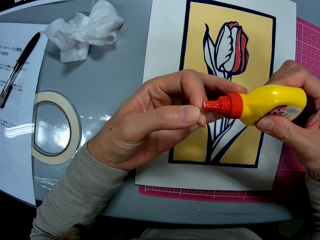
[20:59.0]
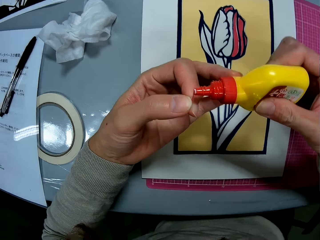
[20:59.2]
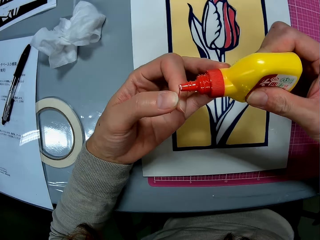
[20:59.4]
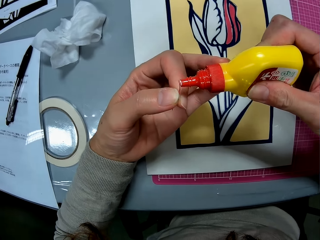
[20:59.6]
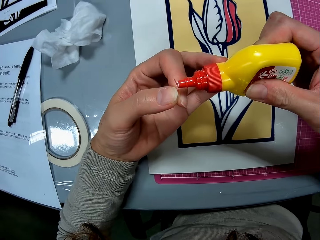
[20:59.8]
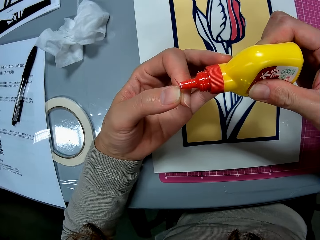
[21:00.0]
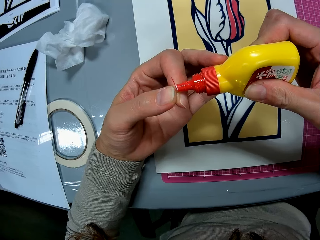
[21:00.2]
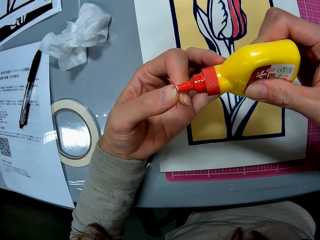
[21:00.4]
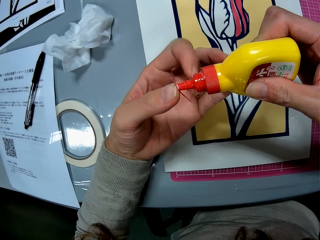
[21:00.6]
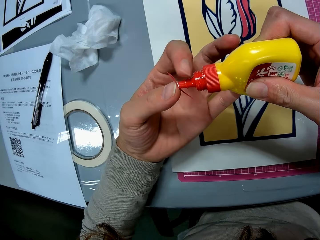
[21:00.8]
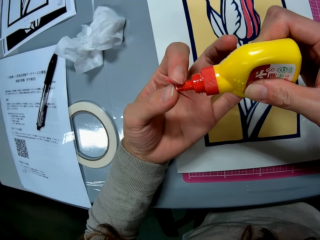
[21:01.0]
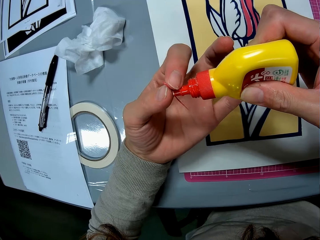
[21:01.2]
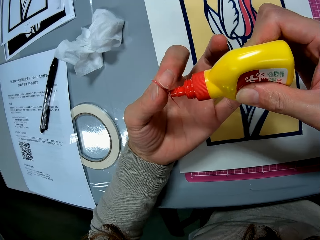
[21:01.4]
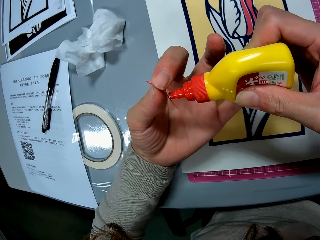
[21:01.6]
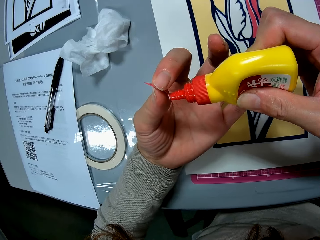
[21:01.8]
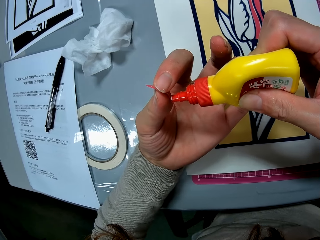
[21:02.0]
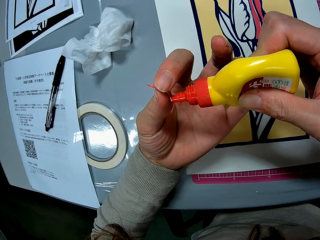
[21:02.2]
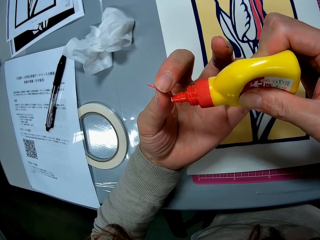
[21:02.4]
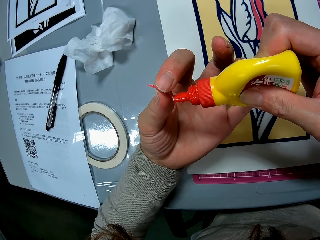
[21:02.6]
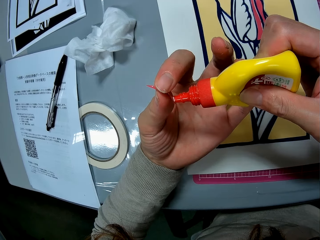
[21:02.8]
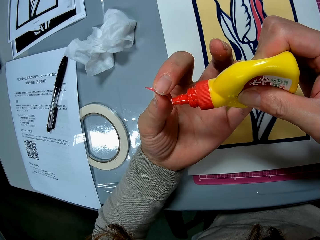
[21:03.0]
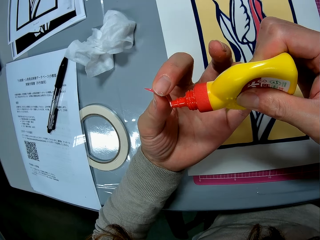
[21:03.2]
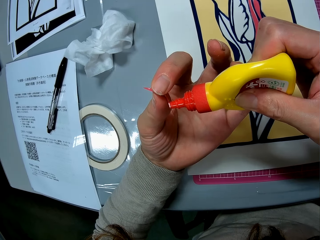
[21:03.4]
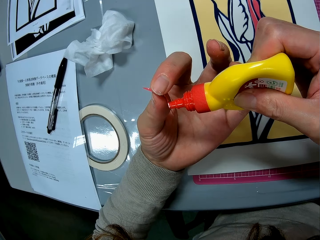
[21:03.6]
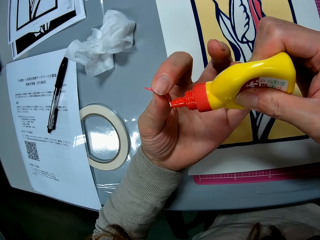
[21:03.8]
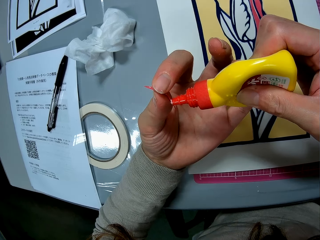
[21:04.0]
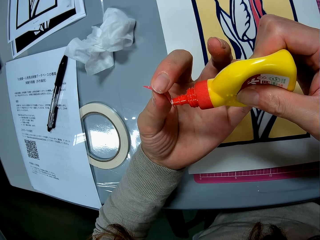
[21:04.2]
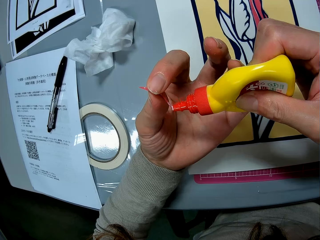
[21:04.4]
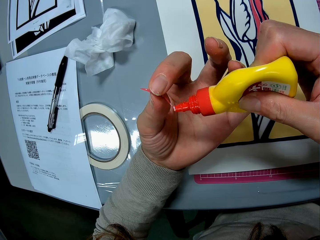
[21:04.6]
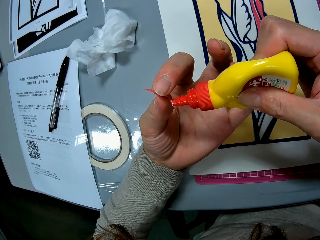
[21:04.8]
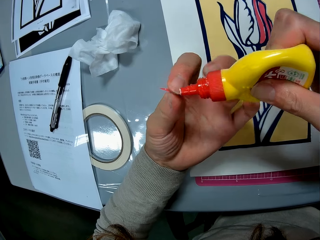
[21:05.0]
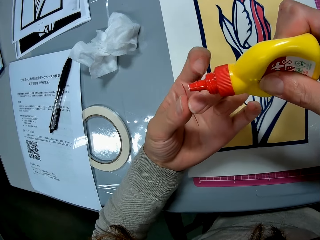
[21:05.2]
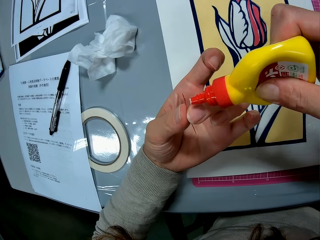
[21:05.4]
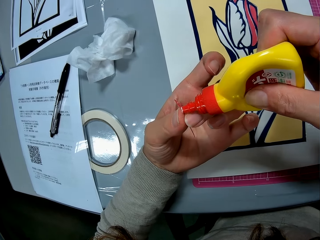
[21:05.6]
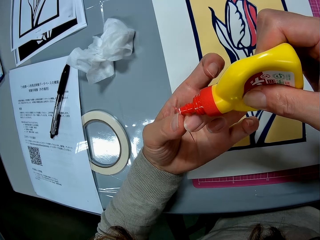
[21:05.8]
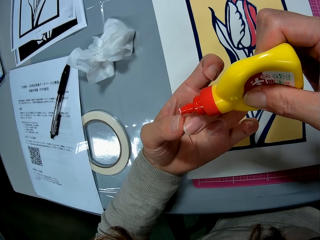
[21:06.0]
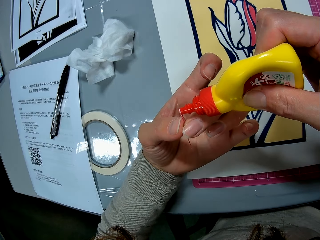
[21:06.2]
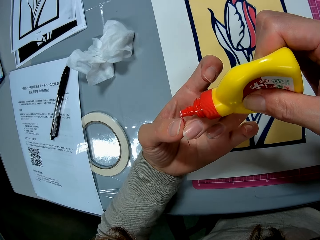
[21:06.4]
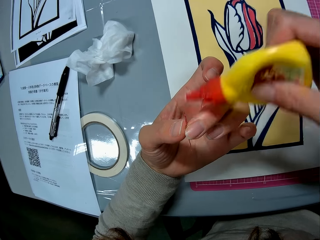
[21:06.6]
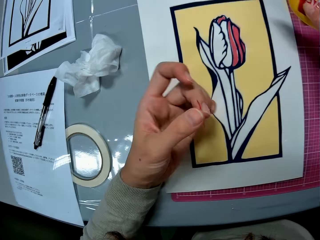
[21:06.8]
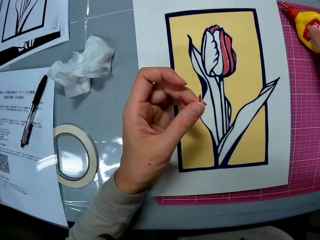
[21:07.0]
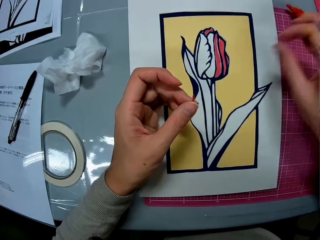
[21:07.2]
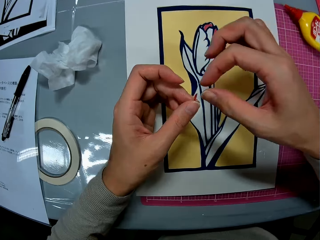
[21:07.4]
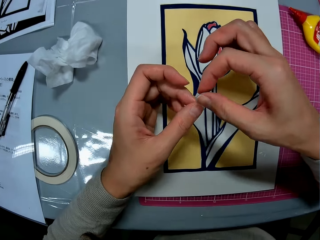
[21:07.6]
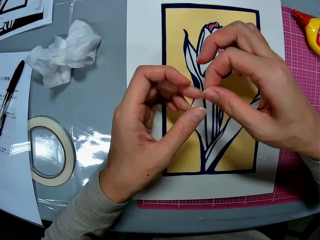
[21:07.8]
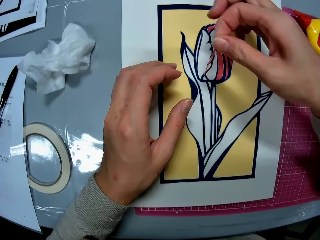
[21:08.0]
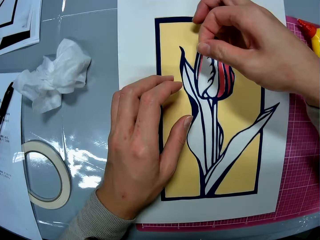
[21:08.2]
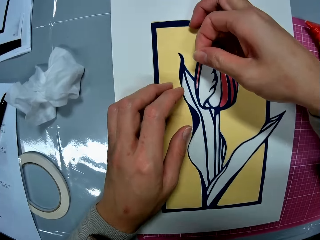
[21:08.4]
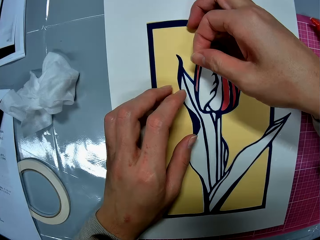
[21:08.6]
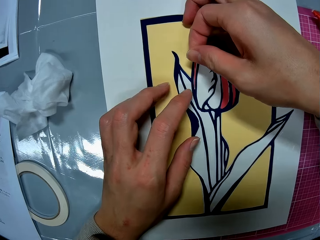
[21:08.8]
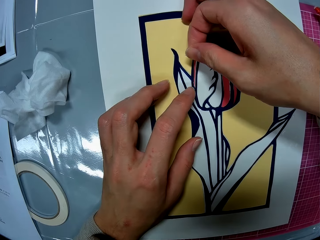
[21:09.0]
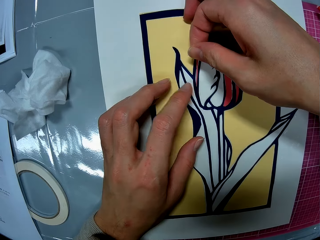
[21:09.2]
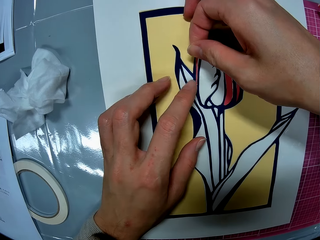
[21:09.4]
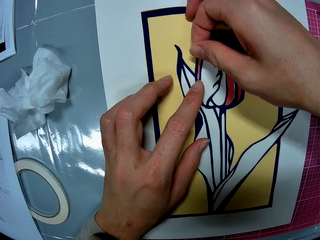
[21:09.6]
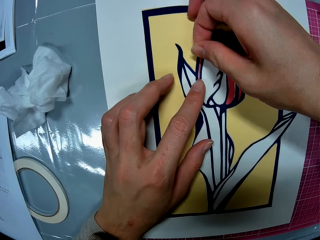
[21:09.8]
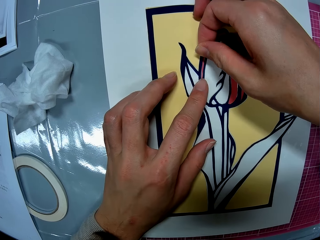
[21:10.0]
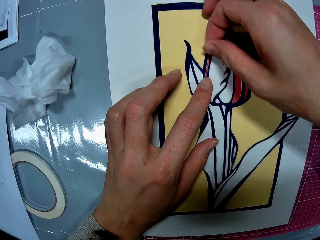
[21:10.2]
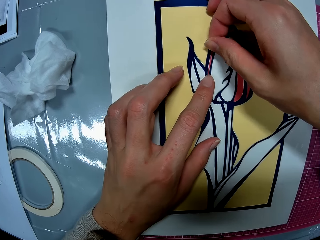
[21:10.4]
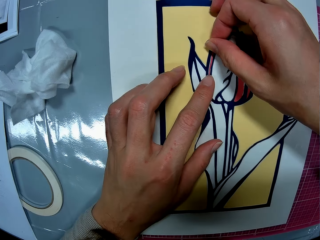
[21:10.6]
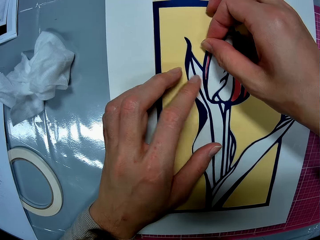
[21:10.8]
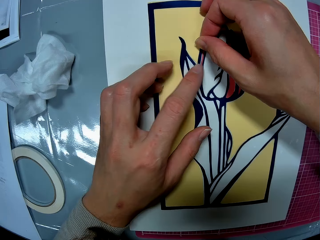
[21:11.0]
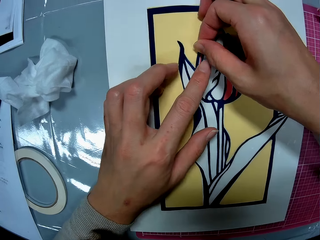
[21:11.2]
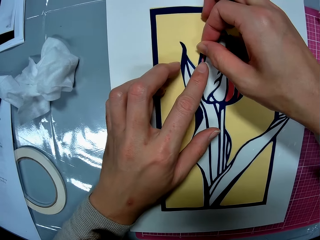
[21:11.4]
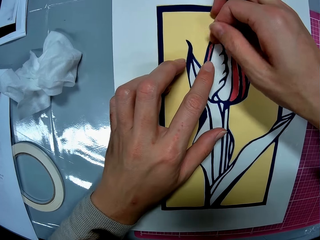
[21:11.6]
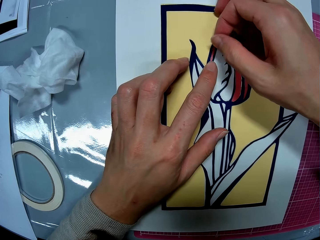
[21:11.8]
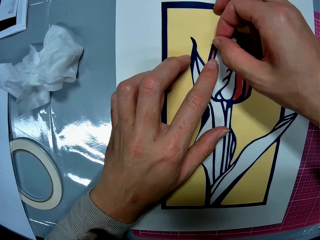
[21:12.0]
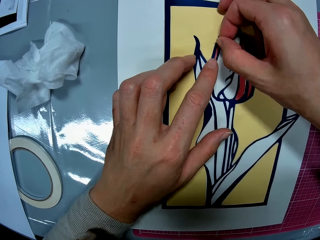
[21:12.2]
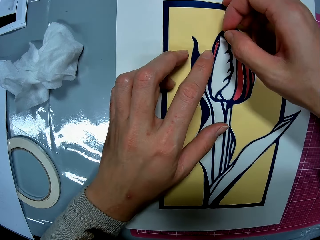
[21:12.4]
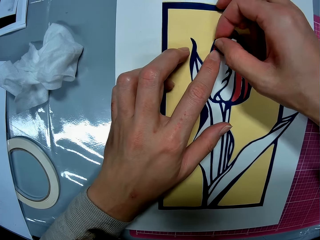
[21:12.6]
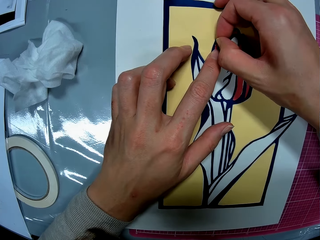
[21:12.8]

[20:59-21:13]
The camera wearer applies glue to the art piece. He drops the glue on the pink sheet. He passes the art piece to his right hand. He places the art piece on the art work with his hands.

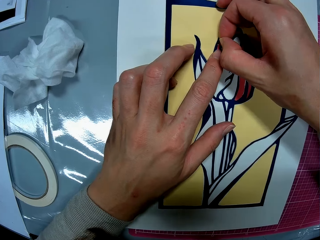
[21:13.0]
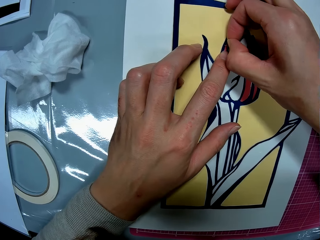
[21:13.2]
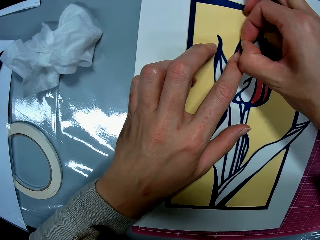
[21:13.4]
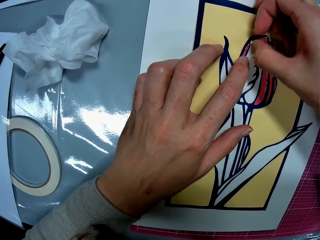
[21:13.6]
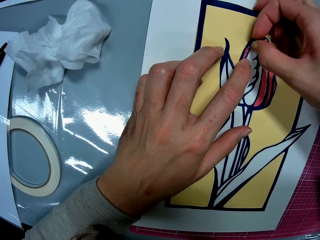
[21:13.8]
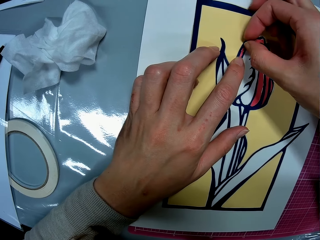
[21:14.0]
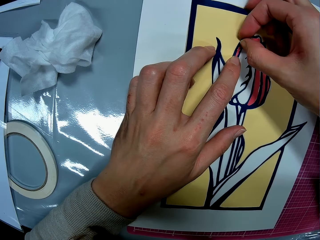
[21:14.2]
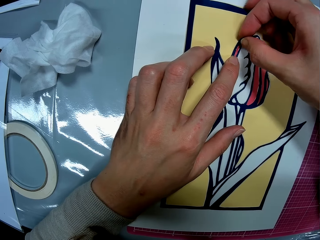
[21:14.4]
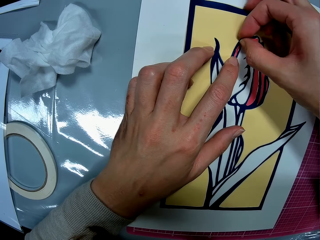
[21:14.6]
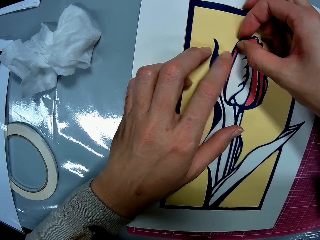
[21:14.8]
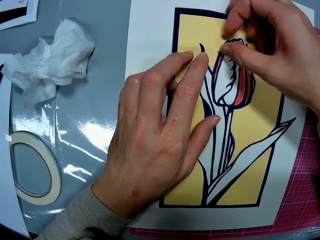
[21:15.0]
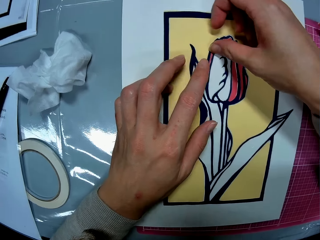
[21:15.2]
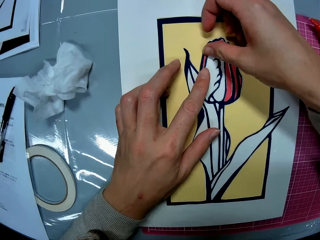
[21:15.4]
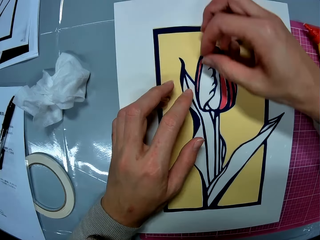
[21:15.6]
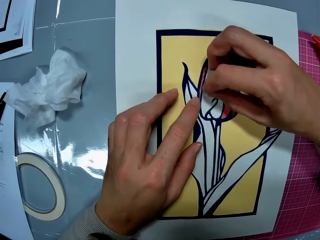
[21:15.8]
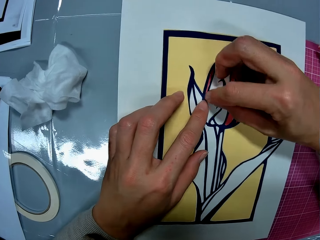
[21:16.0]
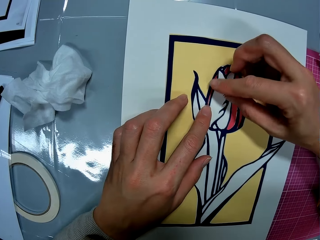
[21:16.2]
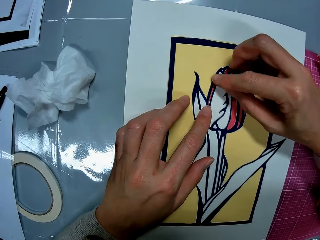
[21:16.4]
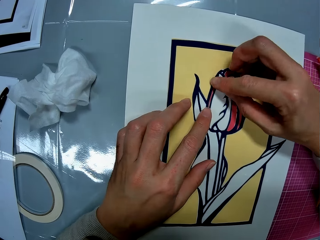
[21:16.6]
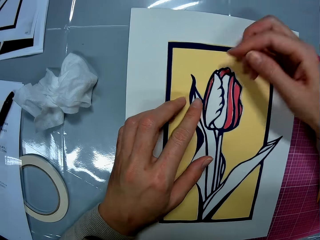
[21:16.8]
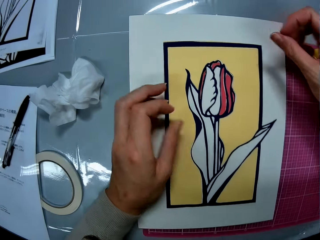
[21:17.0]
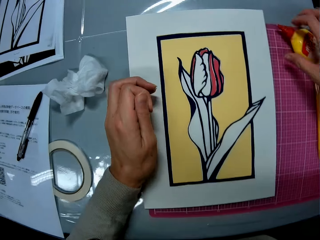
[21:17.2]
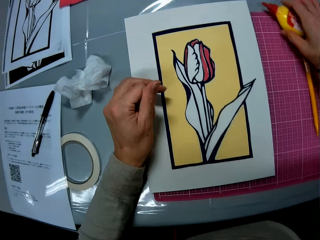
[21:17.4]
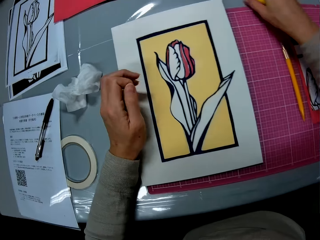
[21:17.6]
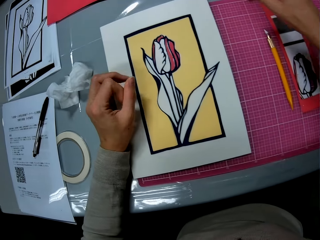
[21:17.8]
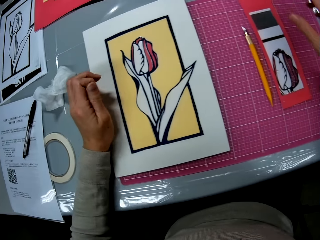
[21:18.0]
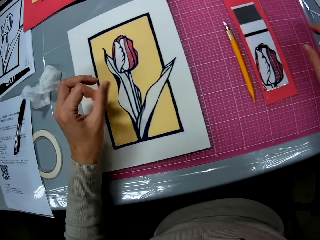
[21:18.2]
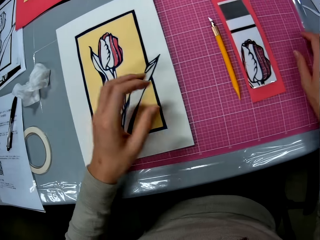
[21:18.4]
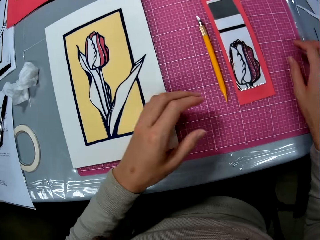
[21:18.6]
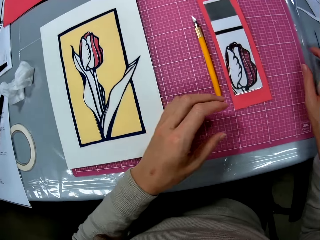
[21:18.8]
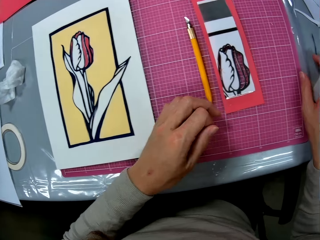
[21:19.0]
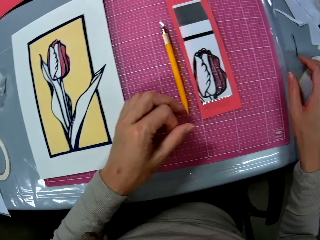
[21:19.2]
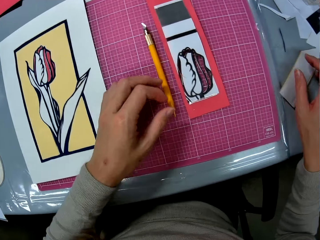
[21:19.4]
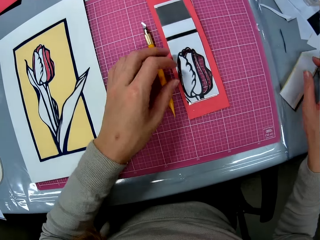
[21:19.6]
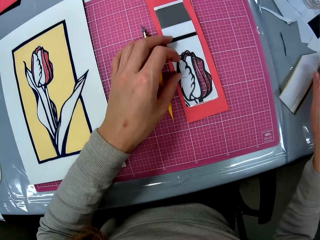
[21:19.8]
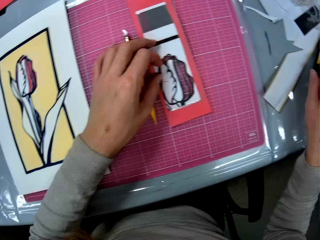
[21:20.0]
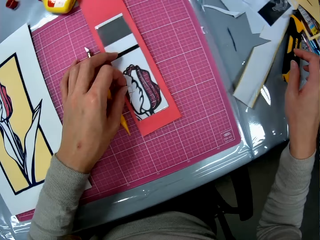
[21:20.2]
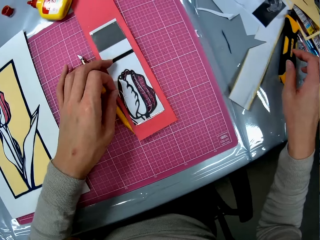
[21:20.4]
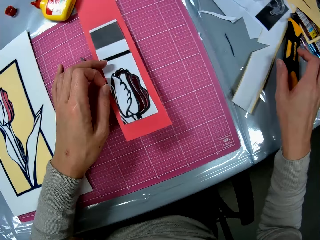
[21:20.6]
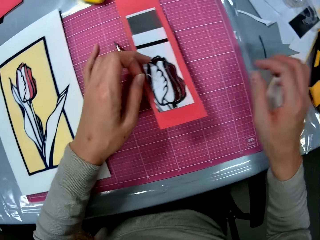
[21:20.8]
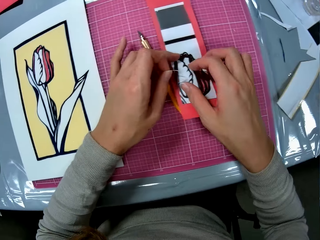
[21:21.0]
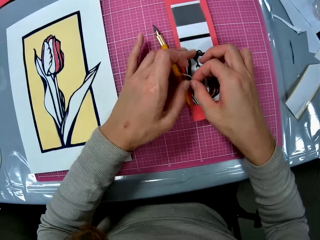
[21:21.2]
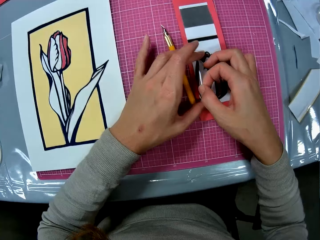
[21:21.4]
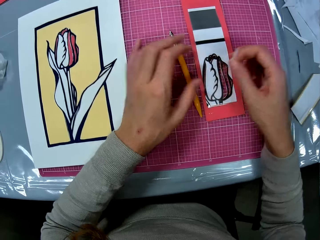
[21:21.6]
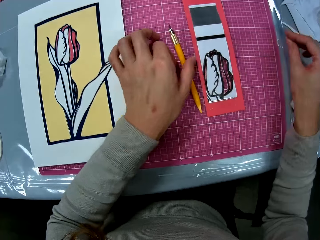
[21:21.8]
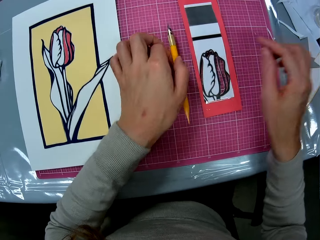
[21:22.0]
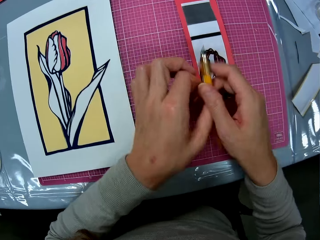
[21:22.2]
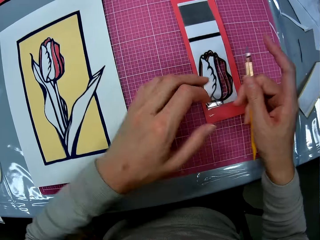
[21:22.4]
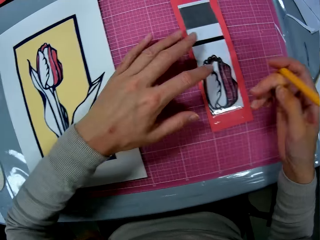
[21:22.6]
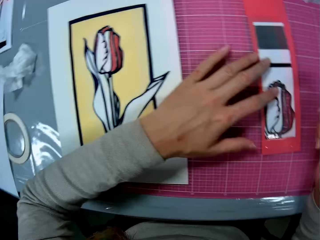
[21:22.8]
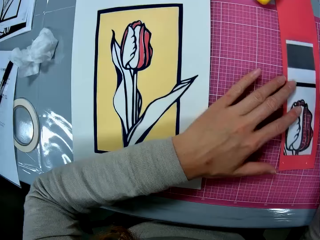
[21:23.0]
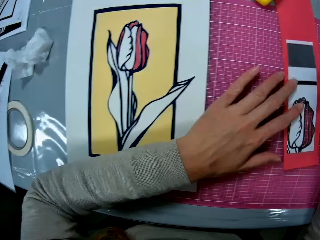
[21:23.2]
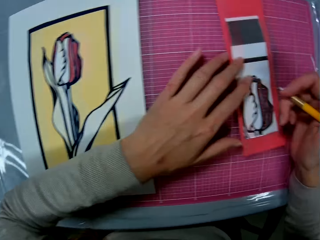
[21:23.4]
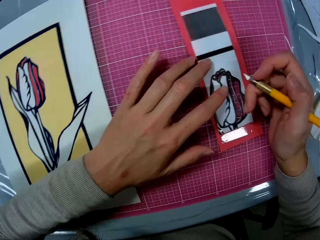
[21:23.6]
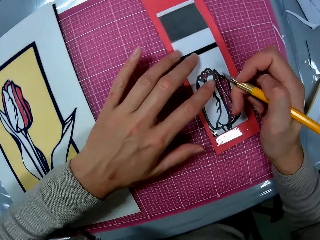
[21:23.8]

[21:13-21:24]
The camera wearer moves the glue briefly with his right hand away from the pink sheet. He cuts out a piece from the art sheet with his hand. He lifts the paper. He picks up the craft knife from the pink sheet. He passes the craft knife to his right hand. He adjusts the art sheet with his left hand.
